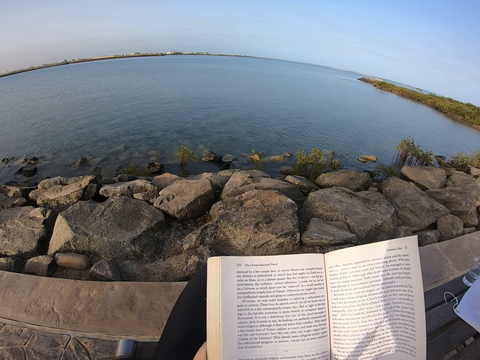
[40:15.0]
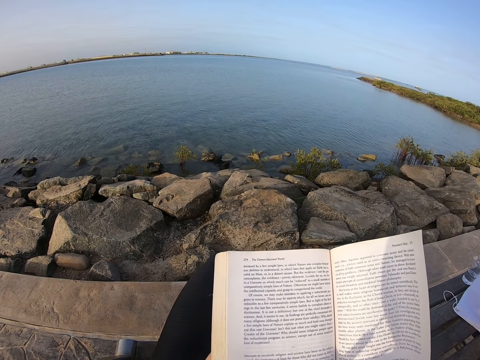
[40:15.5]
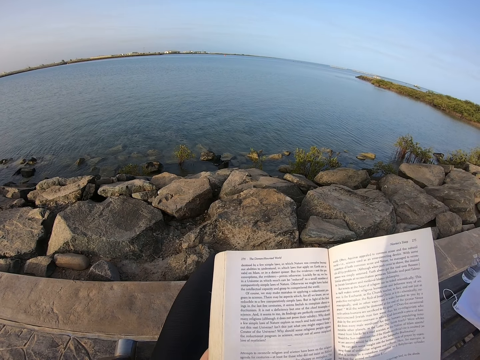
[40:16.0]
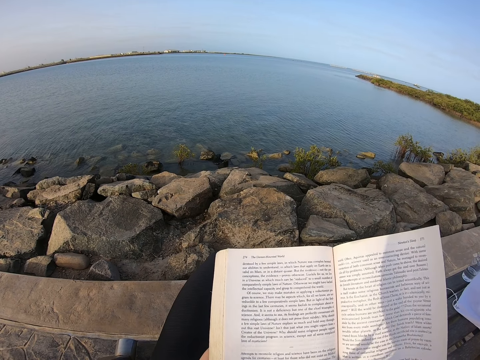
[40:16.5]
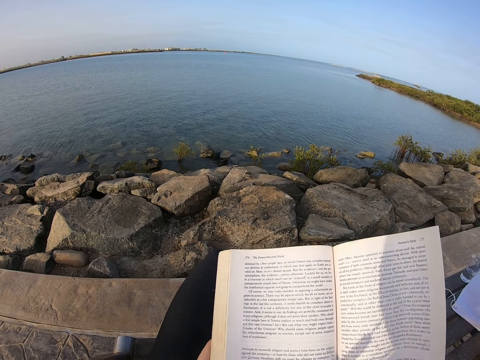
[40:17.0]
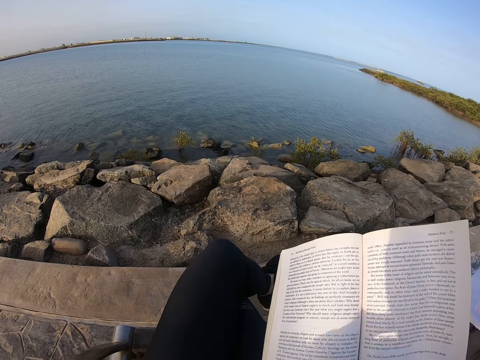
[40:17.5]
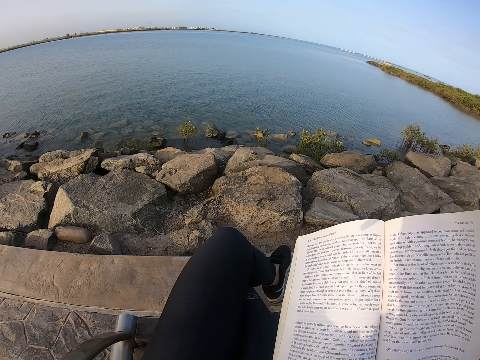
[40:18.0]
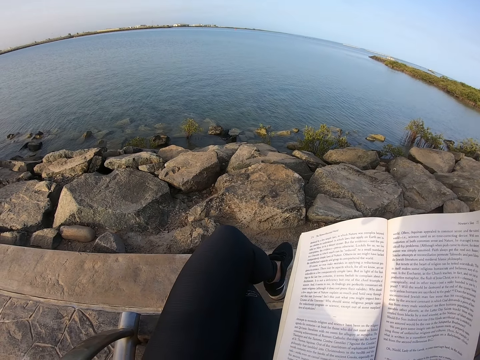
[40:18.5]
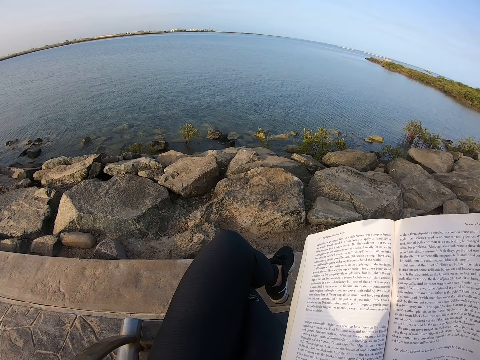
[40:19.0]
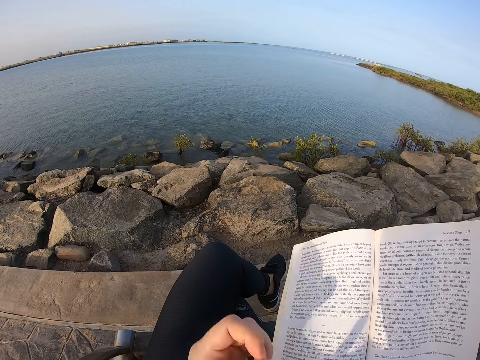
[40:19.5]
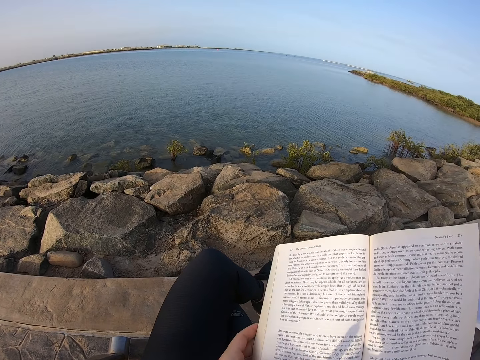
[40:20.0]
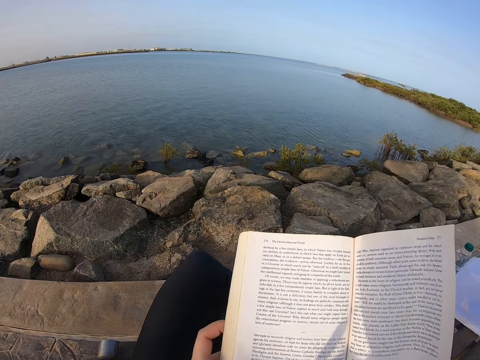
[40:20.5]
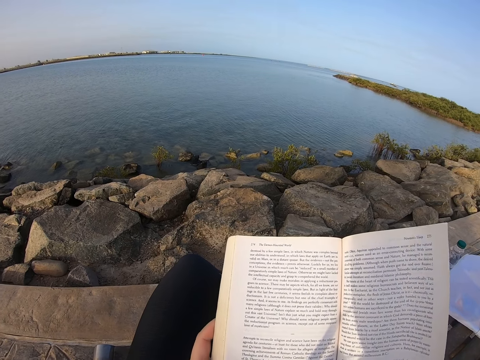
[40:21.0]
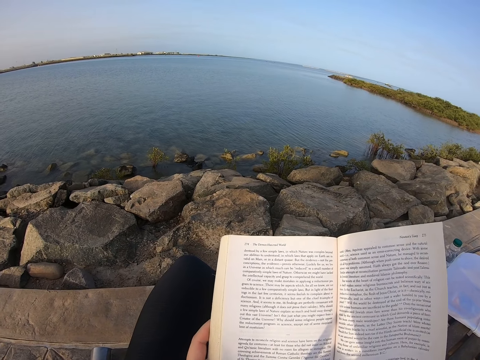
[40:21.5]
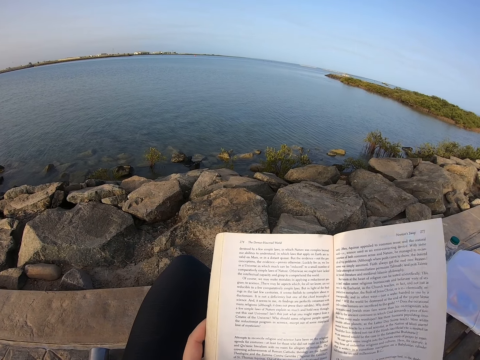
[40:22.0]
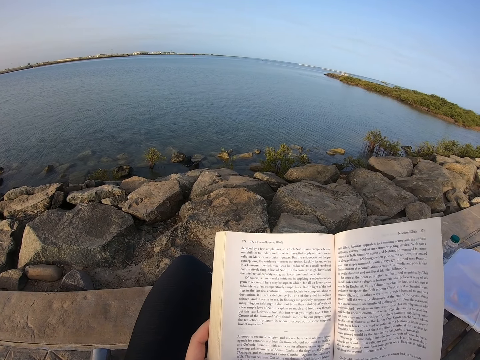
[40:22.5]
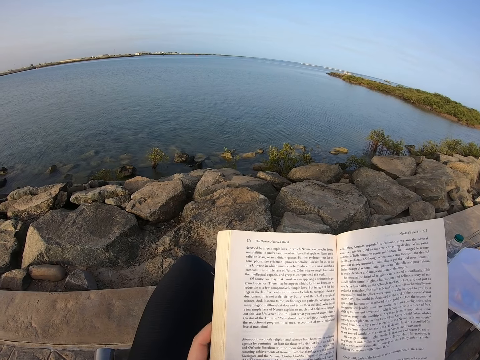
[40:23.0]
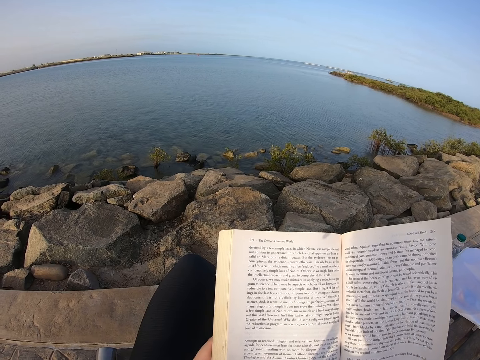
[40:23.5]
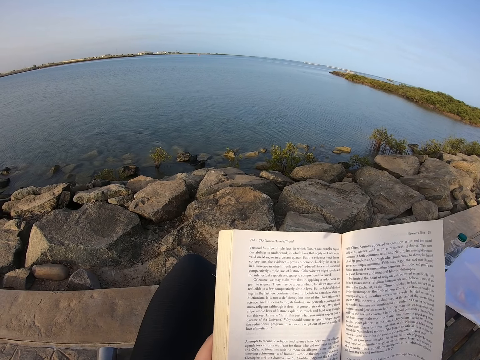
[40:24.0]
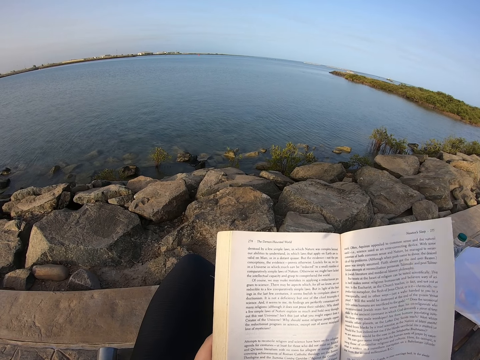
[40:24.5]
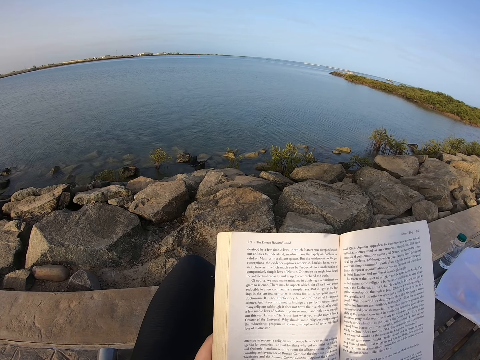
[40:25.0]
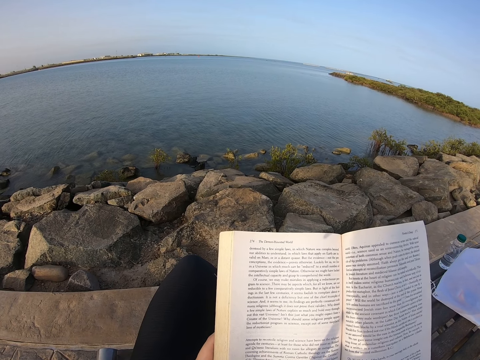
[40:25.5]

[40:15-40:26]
The camera wearer moves the arm. They remove the left hand from a book. They hold the book. They read the book.

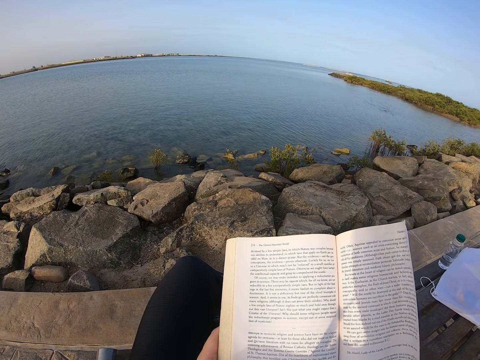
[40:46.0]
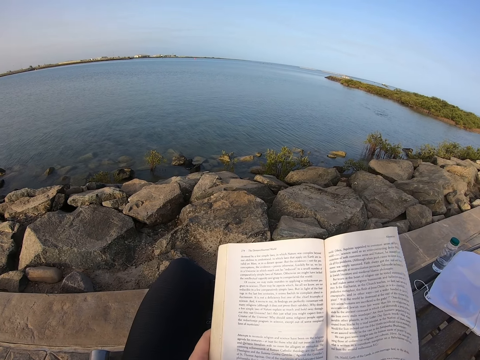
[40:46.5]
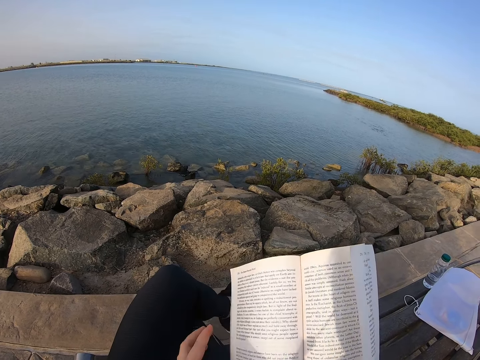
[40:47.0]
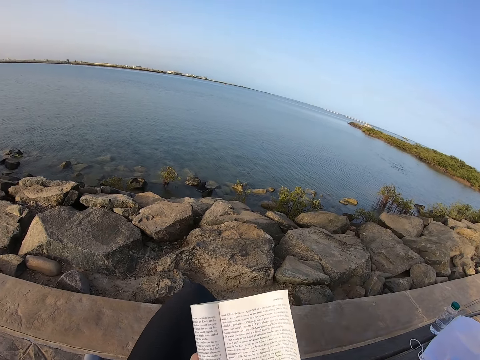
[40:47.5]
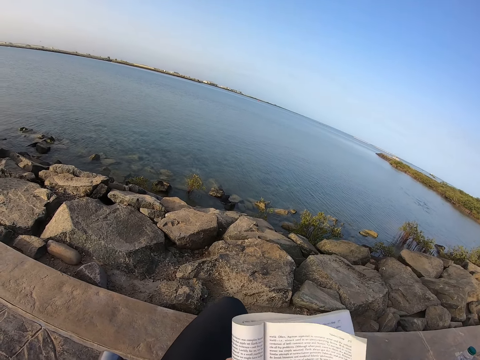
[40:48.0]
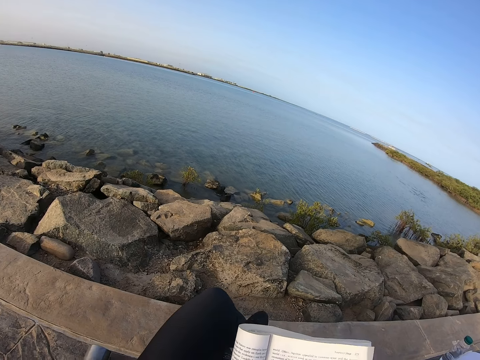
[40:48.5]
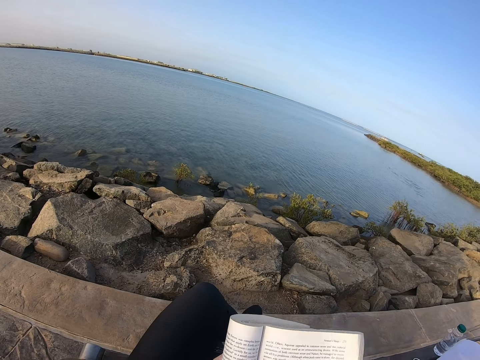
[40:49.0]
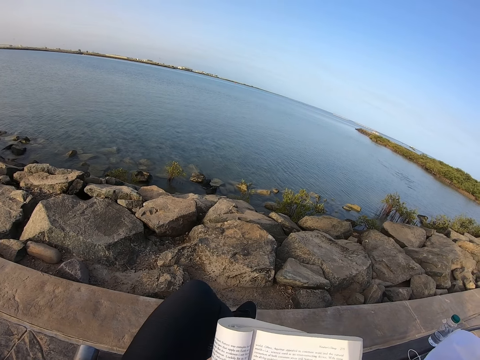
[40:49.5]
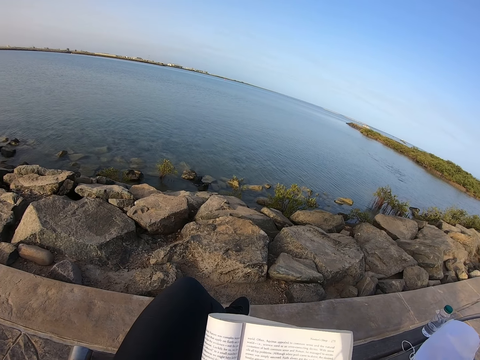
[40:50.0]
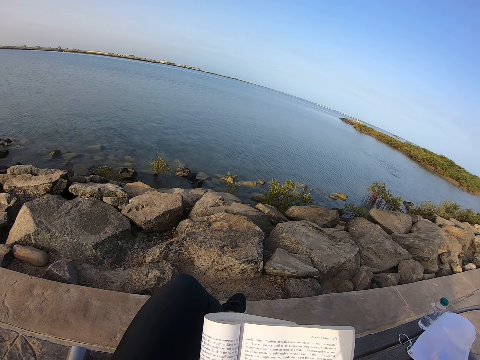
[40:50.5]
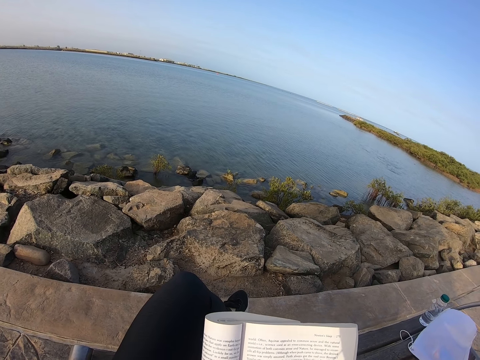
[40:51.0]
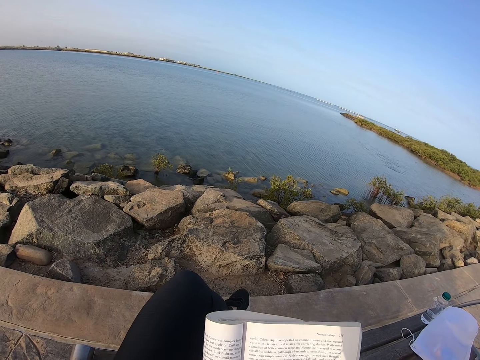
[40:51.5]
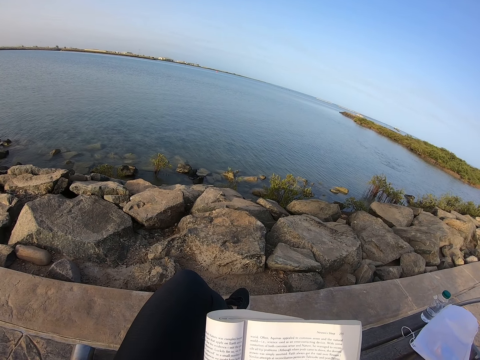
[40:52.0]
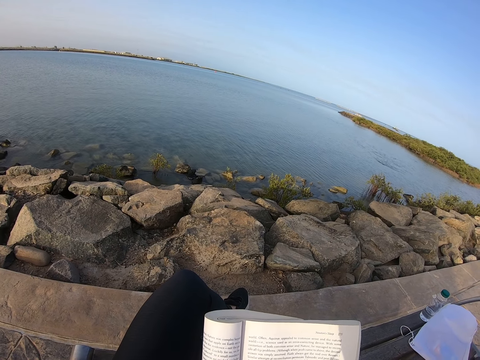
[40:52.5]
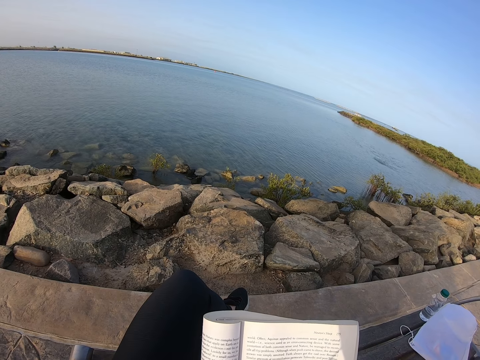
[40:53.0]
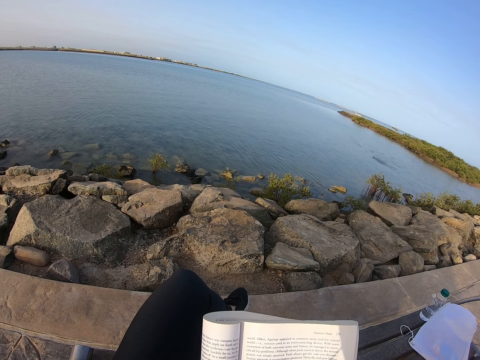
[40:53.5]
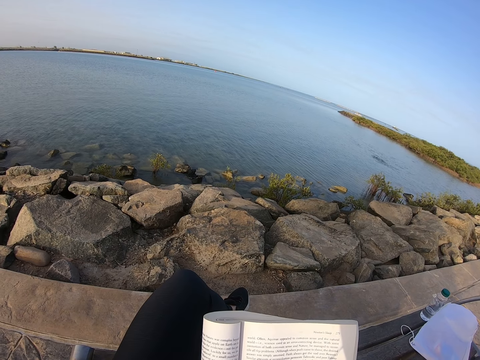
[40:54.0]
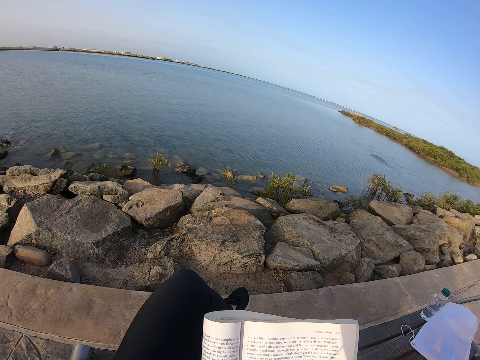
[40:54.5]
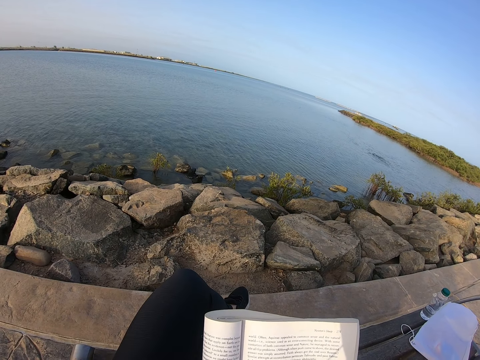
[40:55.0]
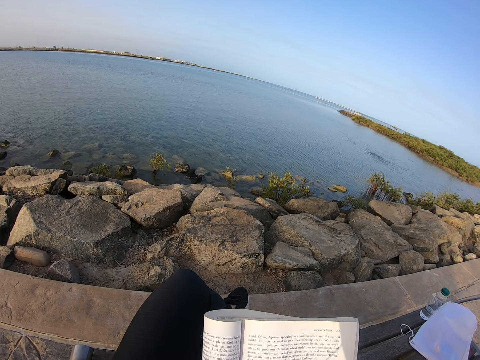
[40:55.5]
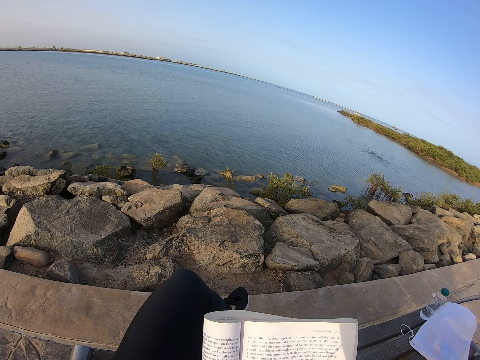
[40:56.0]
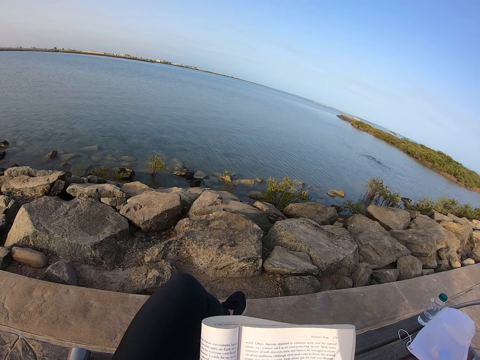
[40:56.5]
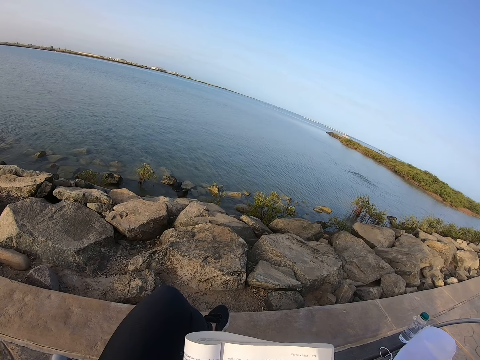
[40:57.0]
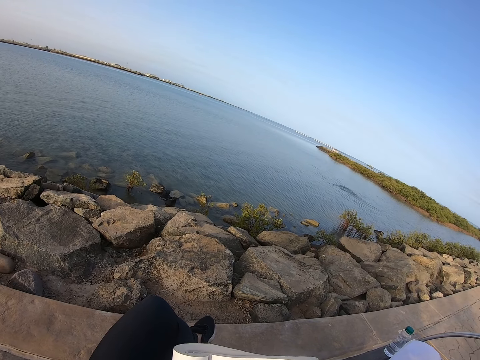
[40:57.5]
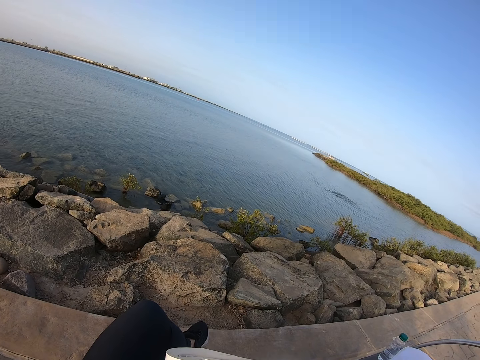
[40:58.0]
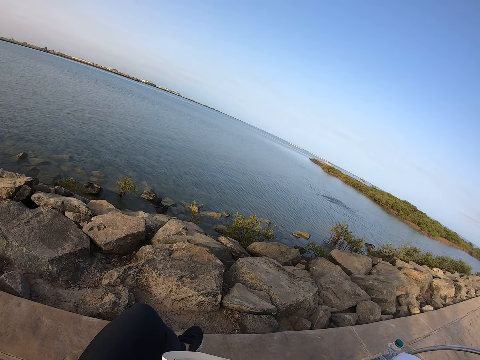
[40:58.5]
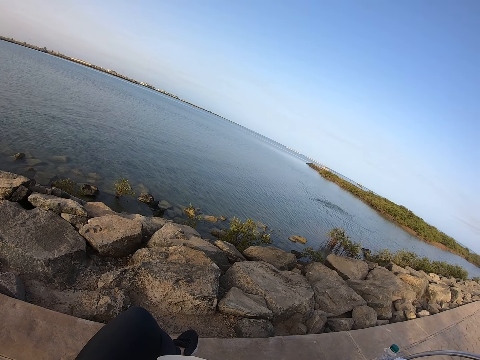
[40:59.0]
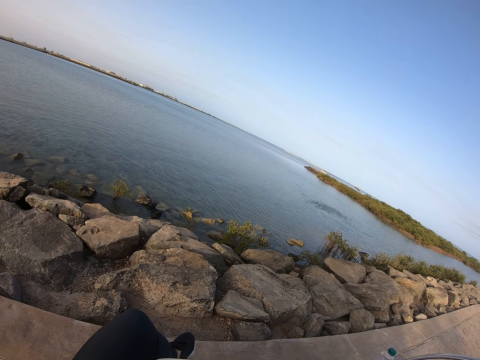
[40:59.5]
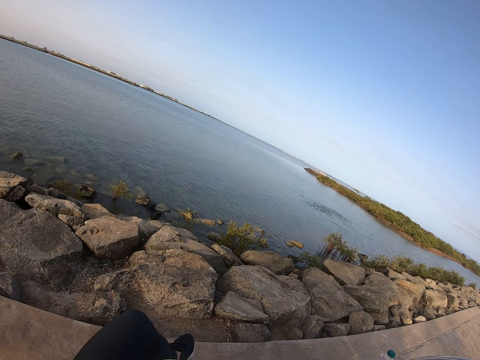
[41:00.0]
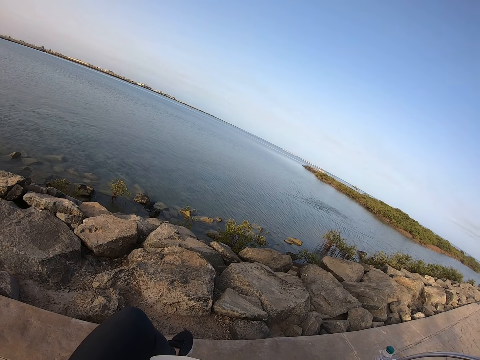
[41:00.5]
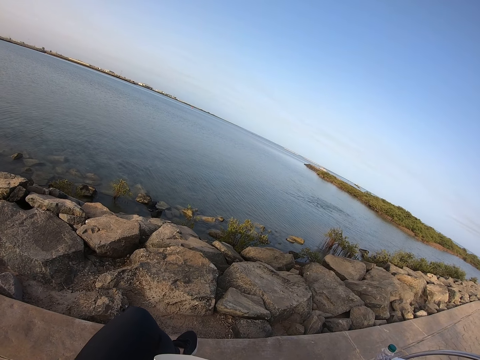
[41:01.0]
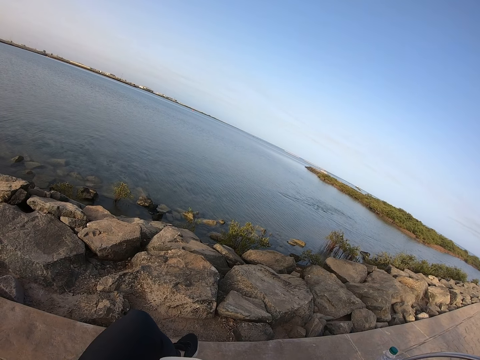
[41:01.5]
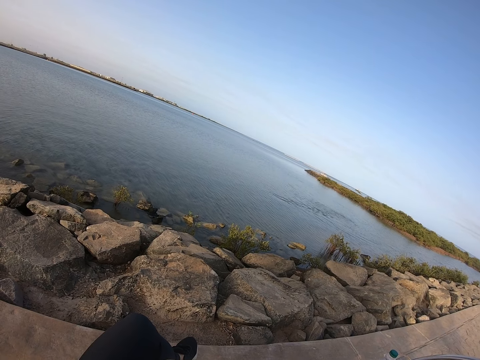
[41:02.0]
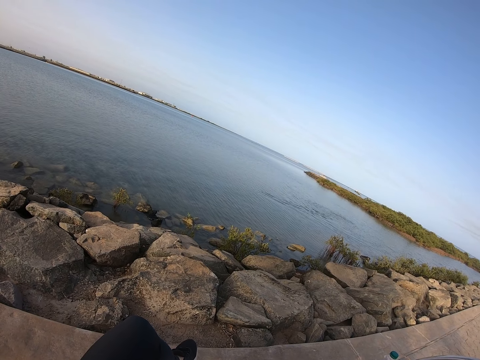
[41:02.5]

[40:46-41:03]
The camera wearer folds a book with the left hand. They adjust the book. They read the book.
